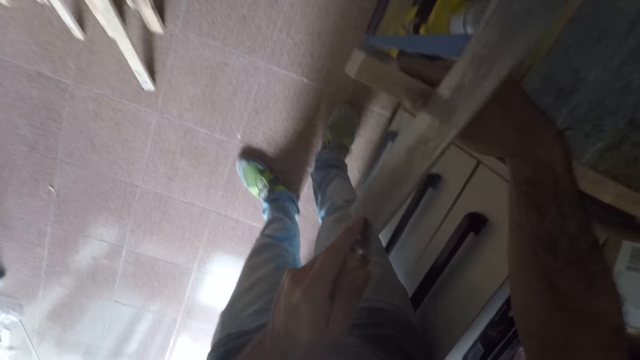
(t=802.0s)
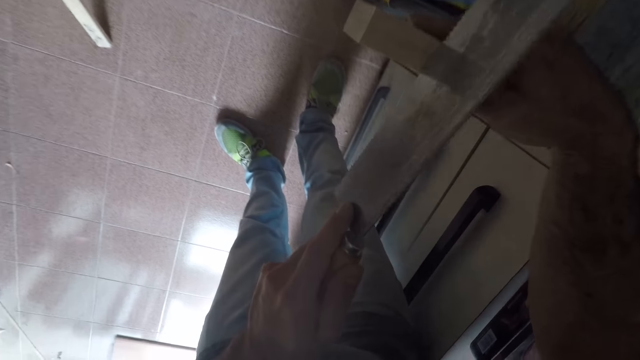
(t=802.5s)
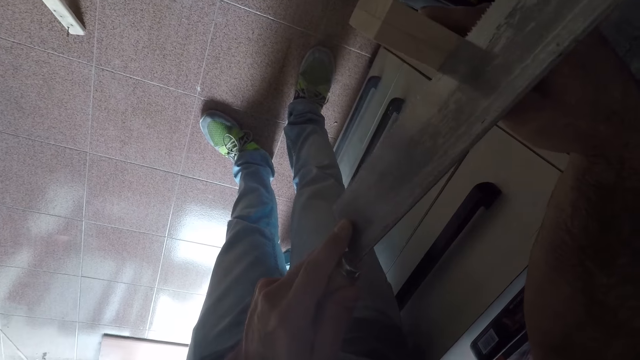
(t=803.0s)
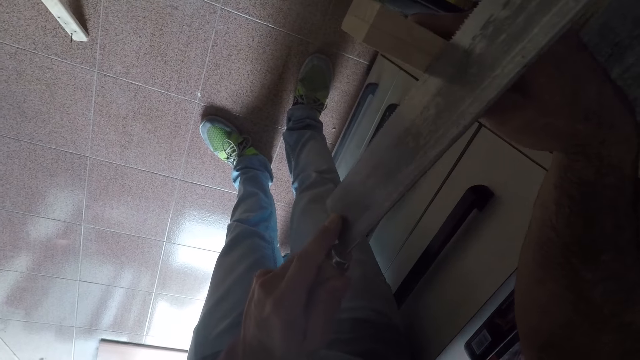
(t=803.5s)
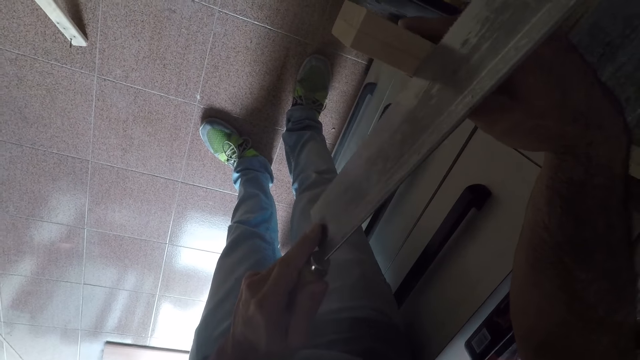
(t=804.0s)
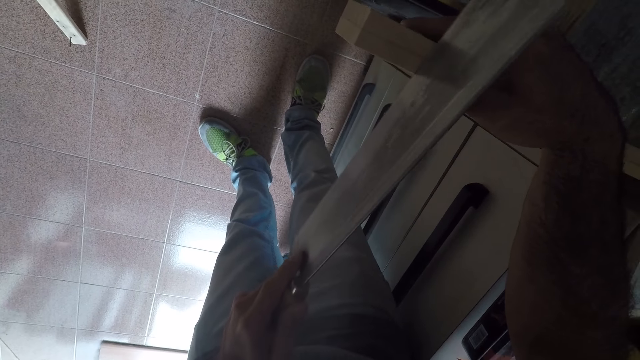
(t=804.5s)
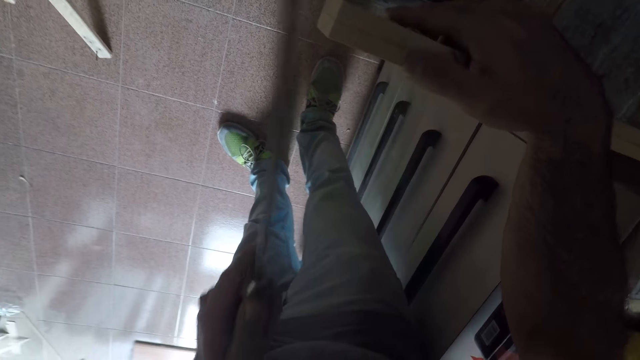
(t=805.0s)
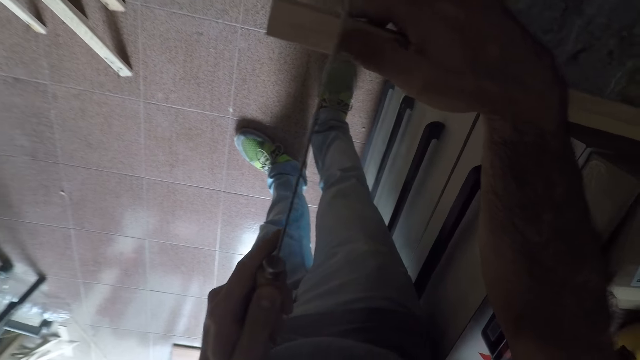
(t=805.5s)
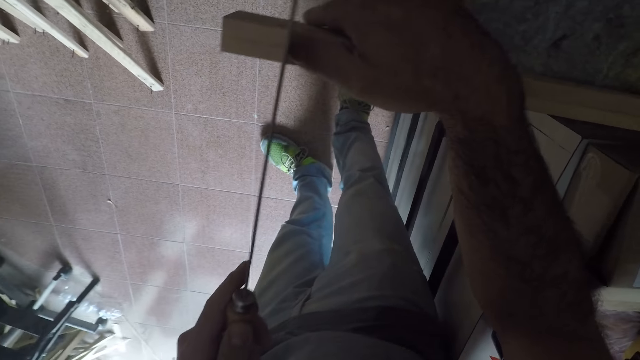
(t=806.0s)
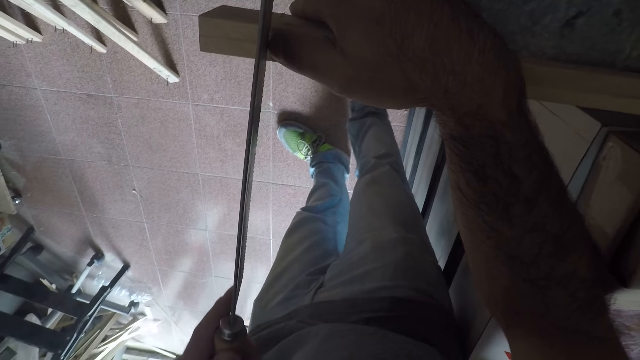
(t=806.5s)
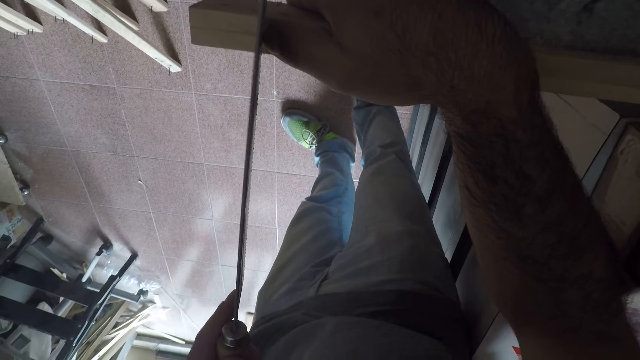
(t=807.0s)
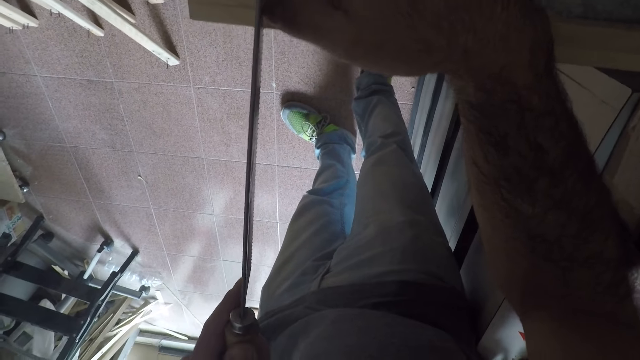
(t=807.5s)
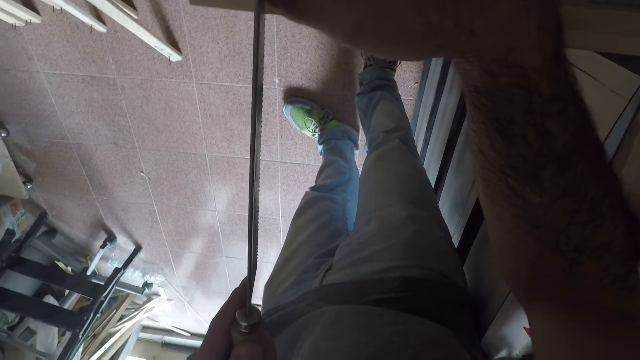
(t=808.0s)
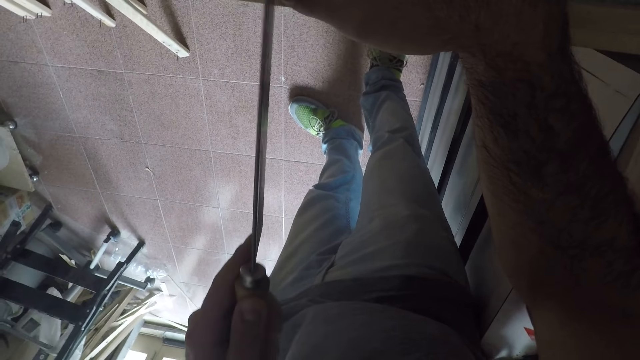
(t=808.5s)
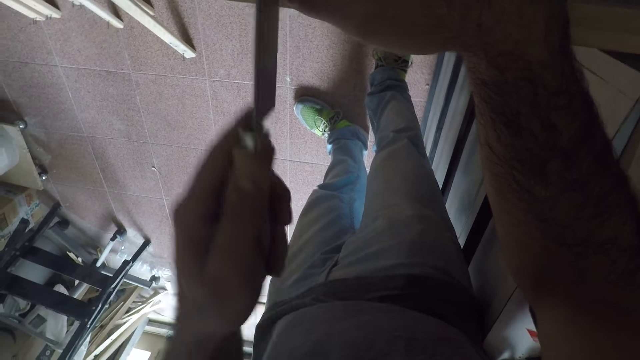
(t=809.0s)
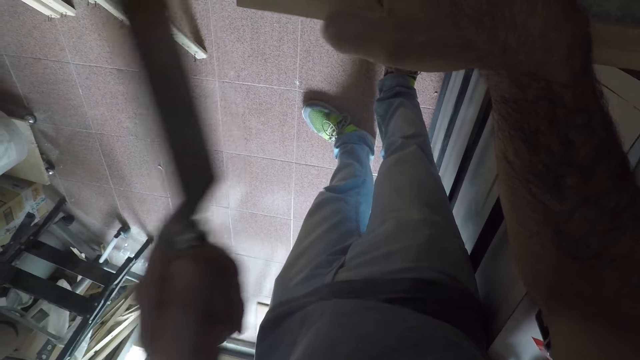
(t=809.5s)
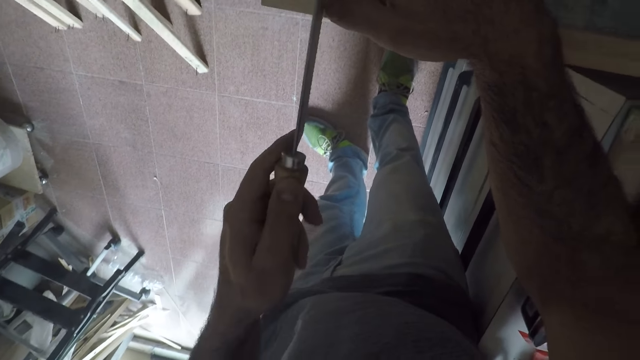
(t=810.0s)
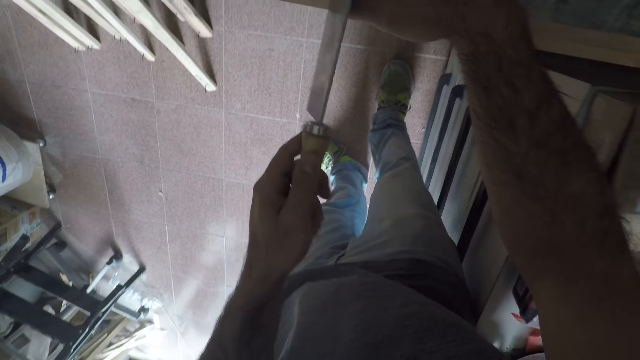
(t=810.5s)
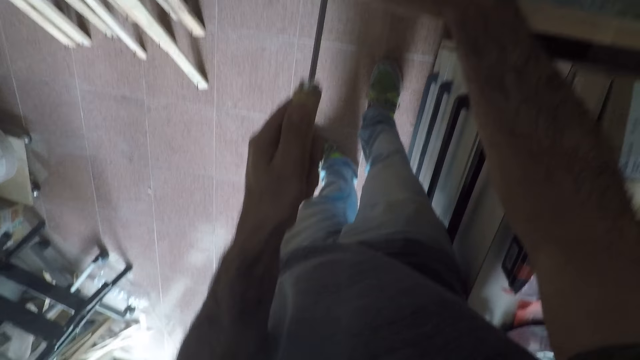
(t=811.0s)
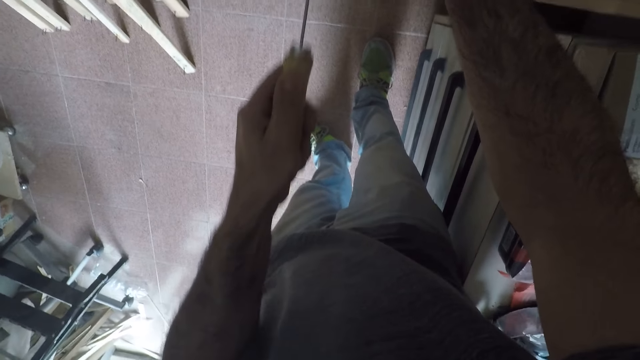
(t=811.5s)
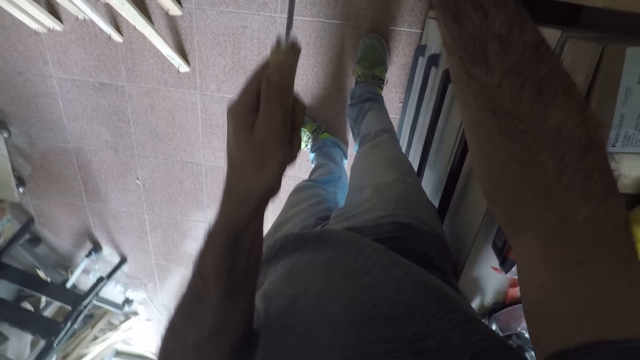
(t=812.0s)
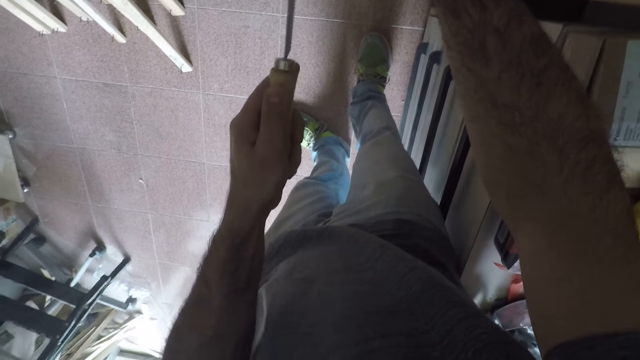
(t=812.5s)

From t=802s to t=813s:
The camera wearer marks the lumber. They stop marking. They start marking. They stop marking. They start marking.

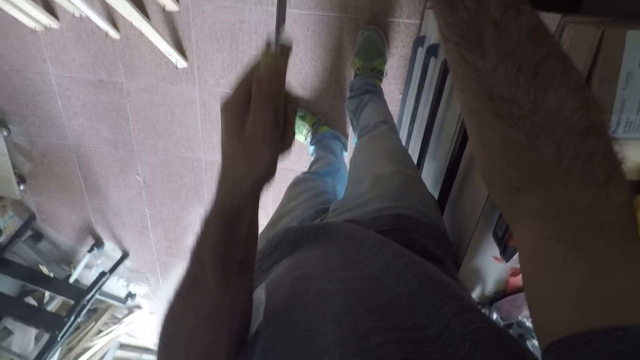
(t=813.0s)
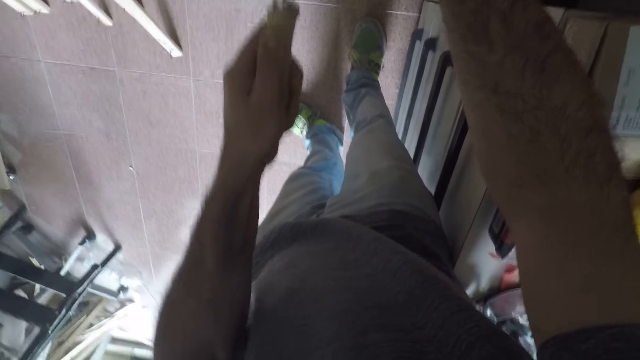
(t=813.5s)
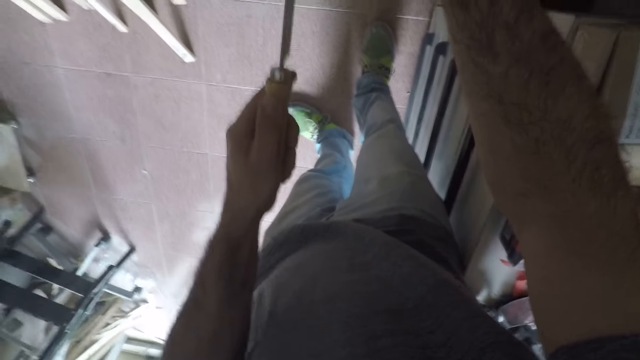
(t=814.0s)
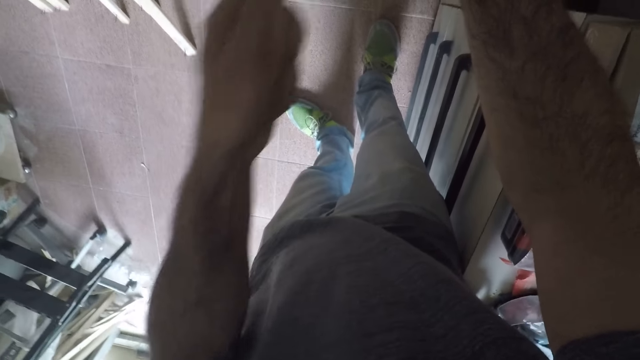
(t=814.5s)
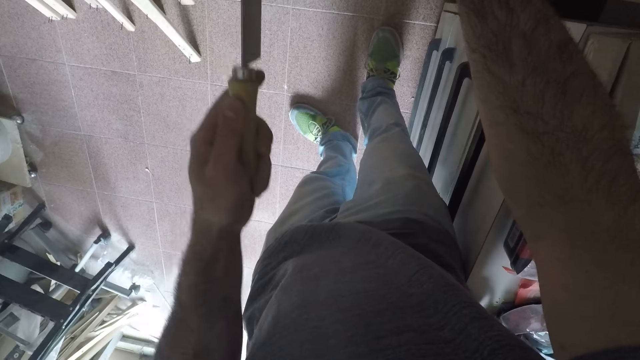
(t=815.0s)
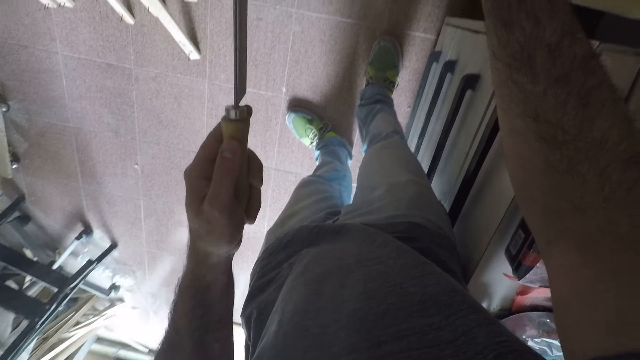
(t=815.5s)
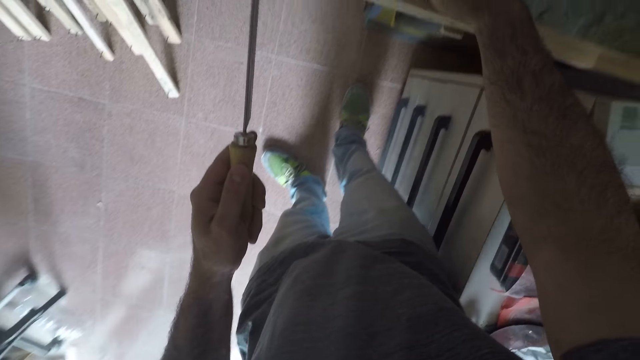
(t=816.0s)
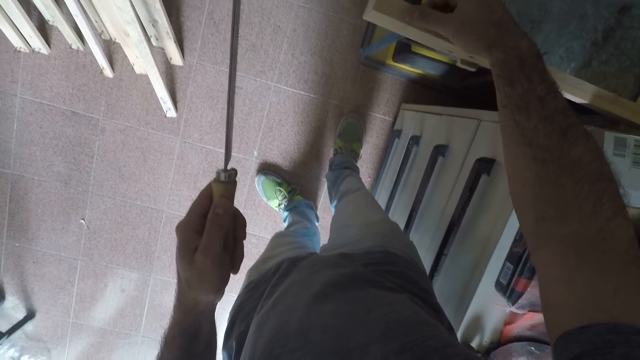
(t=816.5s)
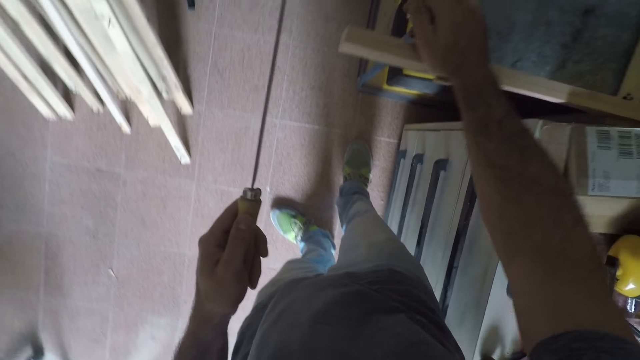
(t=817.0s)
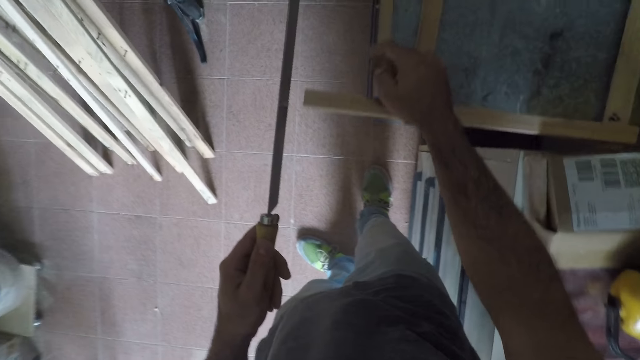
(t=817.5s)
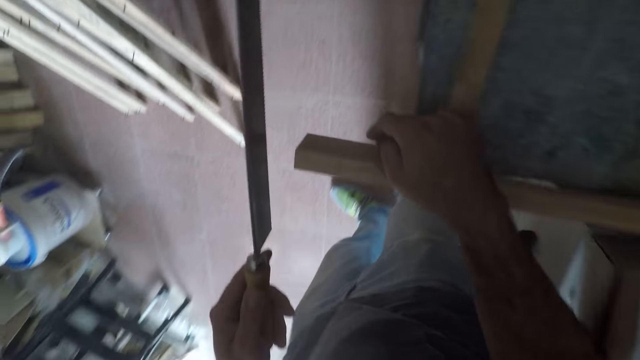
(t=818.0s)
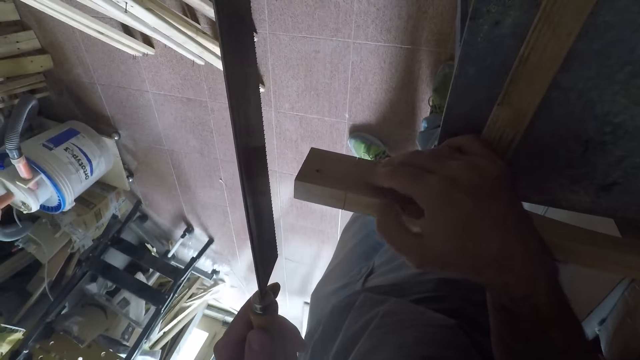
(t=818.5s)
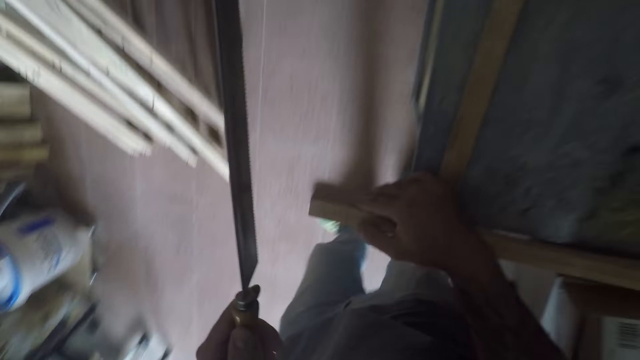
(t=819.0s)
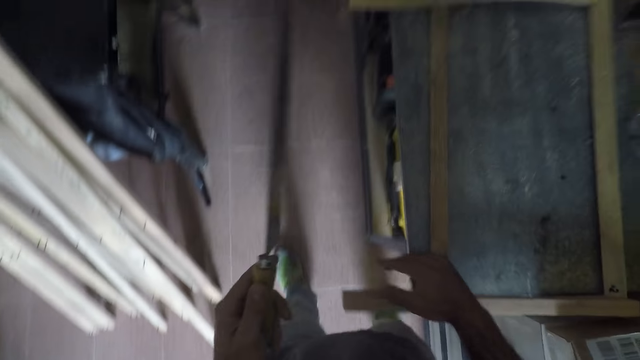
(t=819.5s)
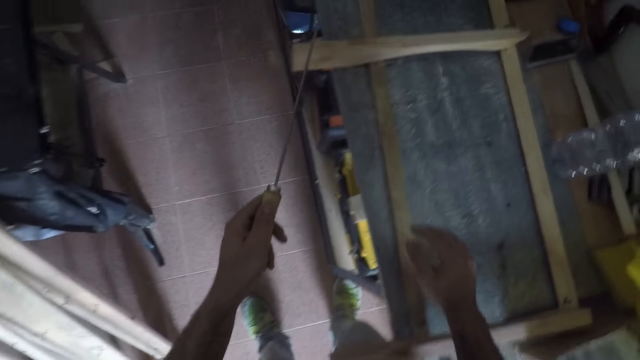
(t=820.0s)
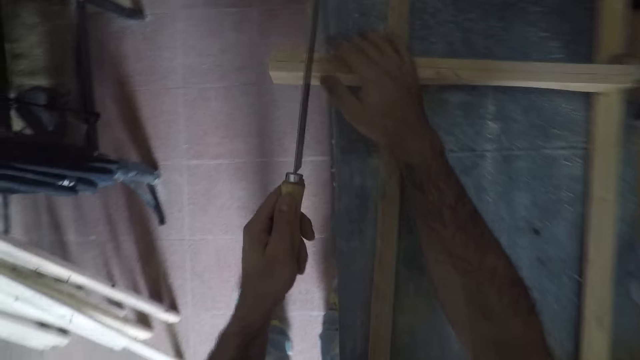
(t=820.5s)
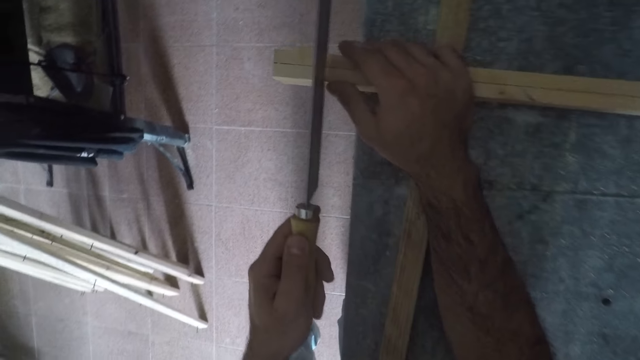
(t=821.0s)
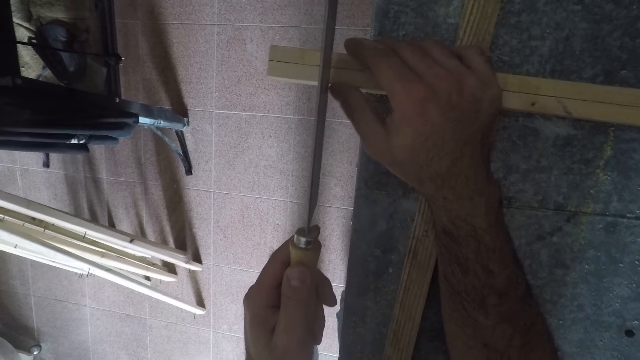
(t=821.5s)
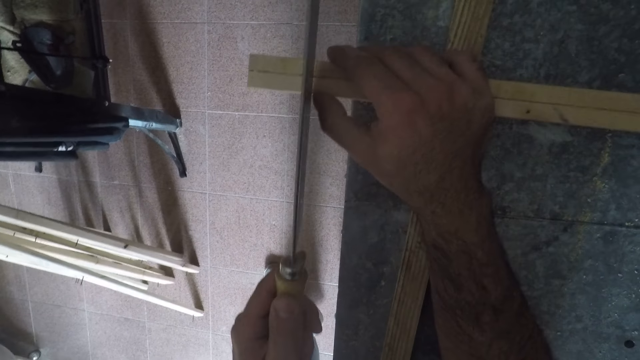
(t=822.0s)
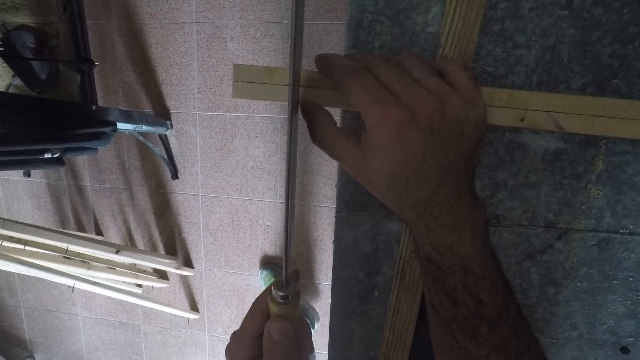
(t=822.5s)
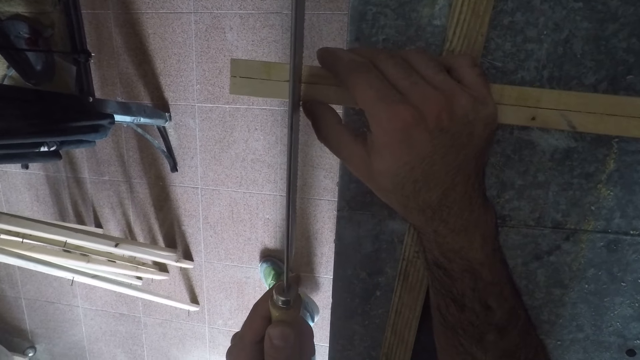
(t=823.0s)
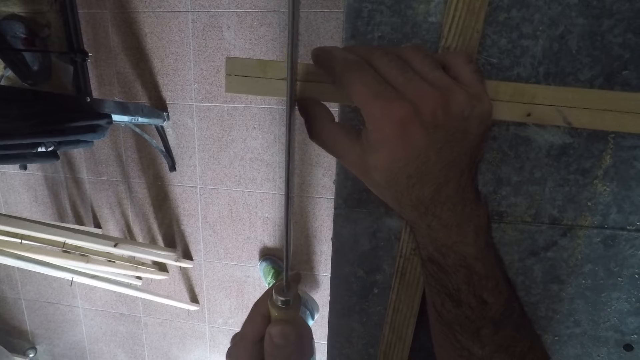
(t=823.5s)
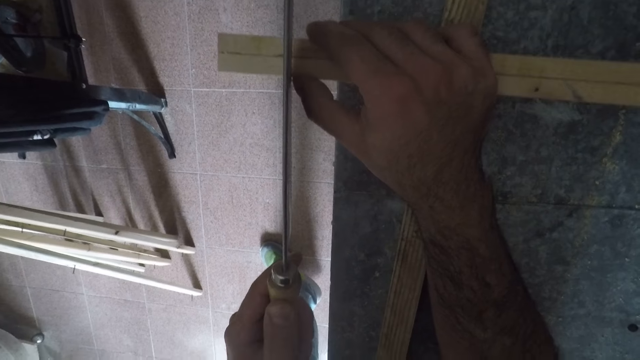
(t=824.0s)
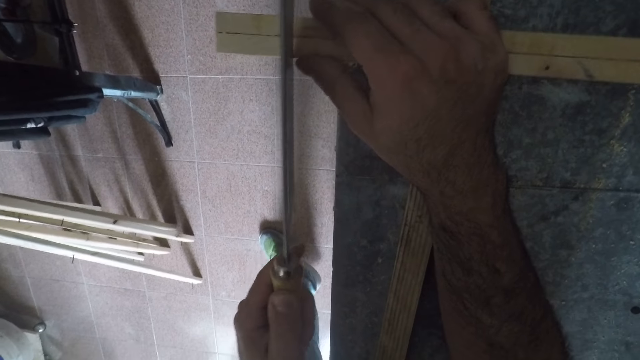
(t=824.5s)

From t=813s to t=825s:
The camera wearer stops marking. He wipes the surface of the furniture with his right hand. He looks closely. He detaches his right hand from the lumber. He steps forward. He holds the furniture with his right hand. He marks the furniture with the hand saw.
